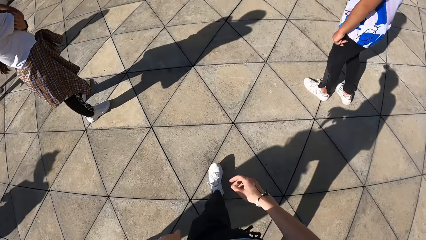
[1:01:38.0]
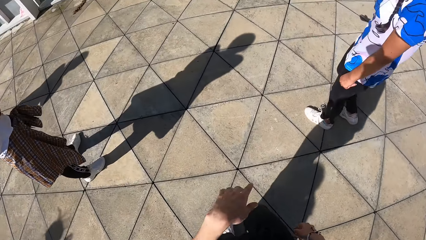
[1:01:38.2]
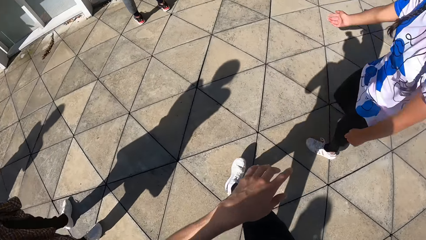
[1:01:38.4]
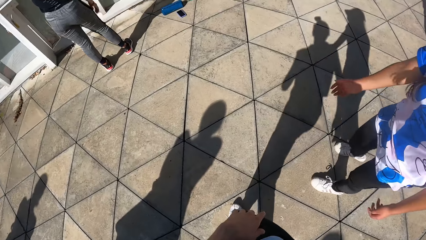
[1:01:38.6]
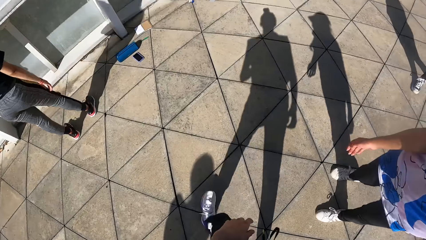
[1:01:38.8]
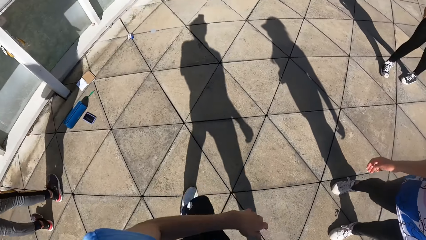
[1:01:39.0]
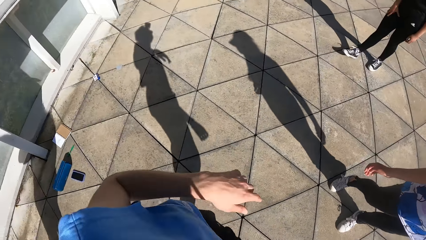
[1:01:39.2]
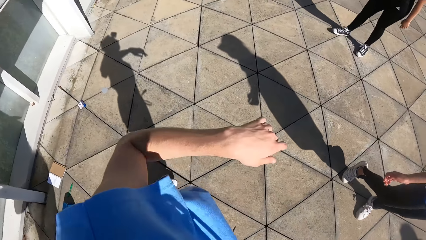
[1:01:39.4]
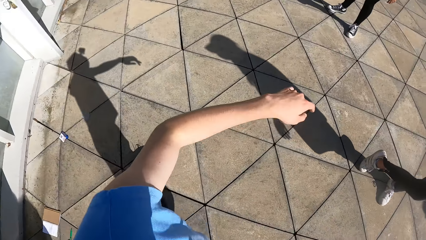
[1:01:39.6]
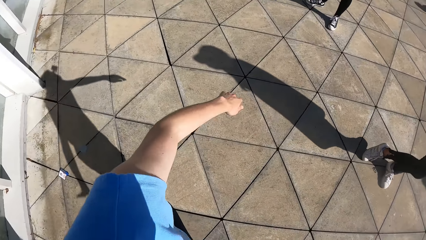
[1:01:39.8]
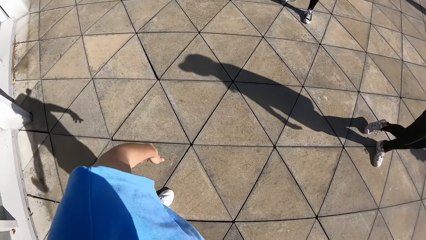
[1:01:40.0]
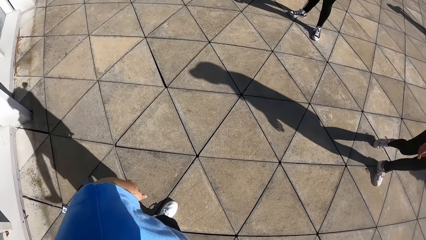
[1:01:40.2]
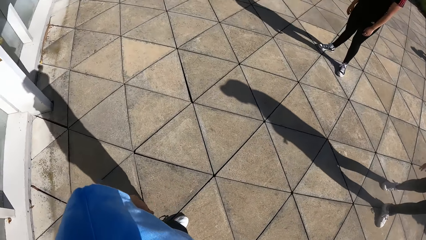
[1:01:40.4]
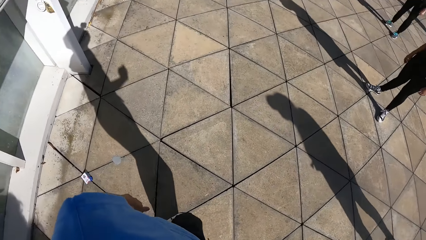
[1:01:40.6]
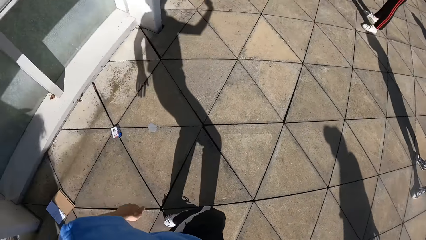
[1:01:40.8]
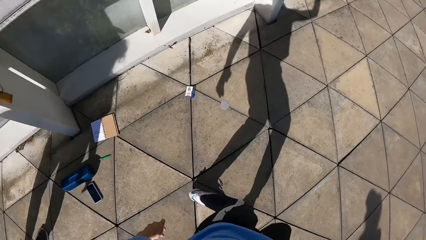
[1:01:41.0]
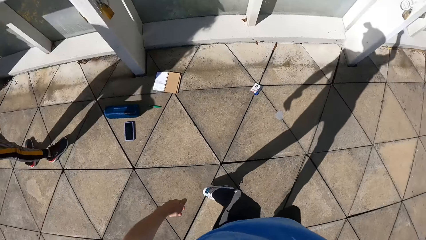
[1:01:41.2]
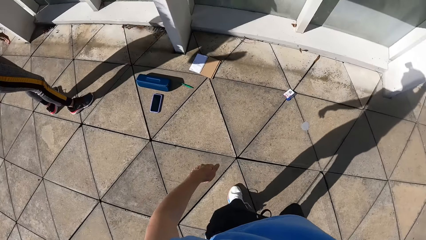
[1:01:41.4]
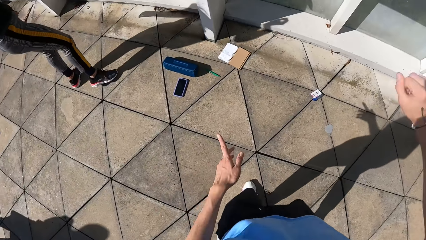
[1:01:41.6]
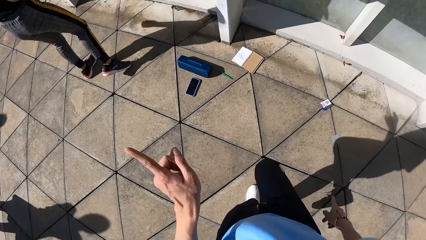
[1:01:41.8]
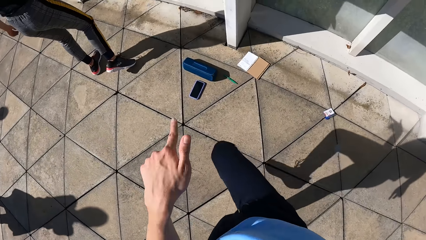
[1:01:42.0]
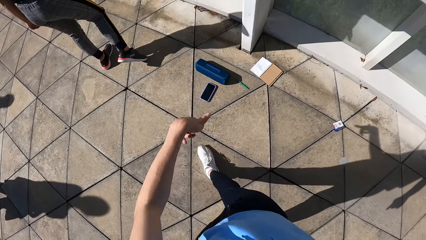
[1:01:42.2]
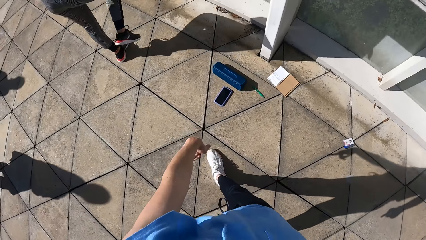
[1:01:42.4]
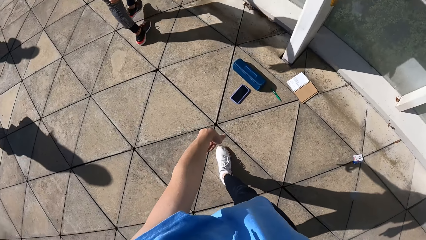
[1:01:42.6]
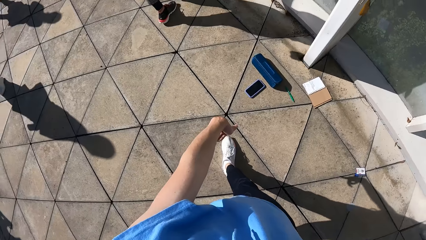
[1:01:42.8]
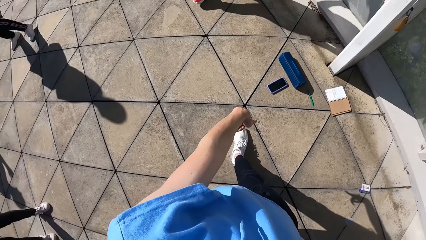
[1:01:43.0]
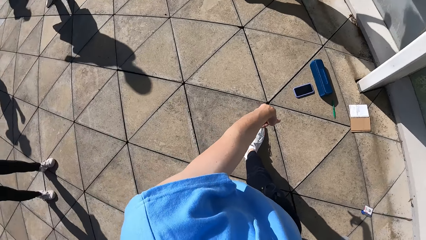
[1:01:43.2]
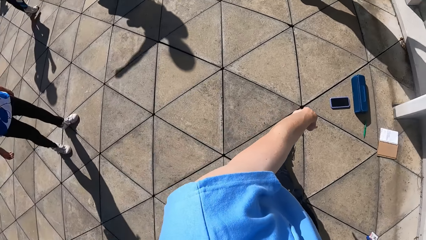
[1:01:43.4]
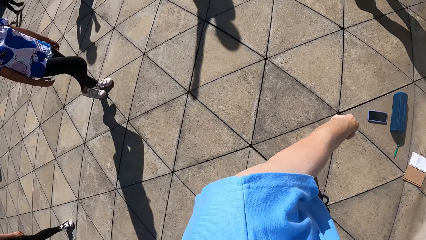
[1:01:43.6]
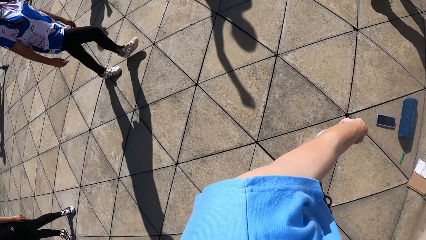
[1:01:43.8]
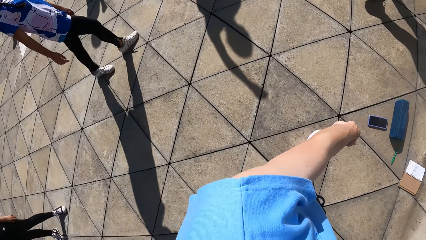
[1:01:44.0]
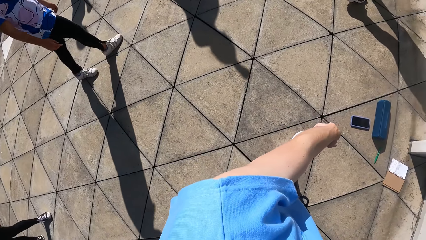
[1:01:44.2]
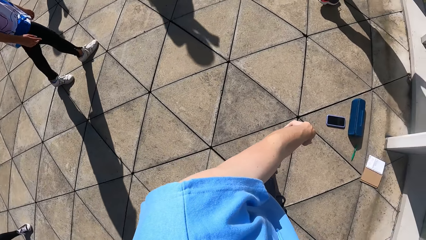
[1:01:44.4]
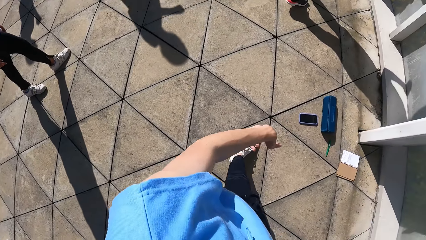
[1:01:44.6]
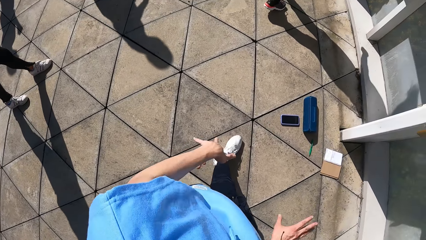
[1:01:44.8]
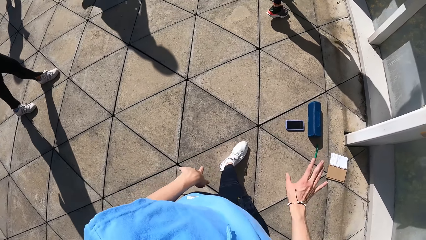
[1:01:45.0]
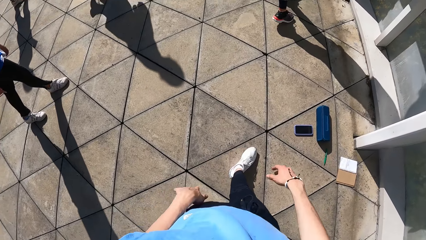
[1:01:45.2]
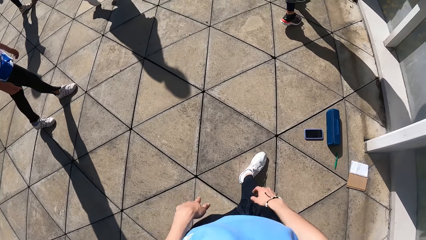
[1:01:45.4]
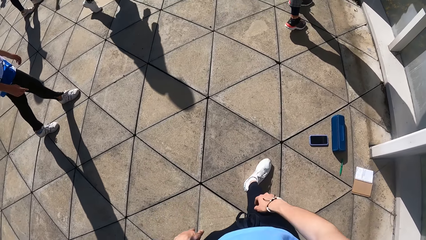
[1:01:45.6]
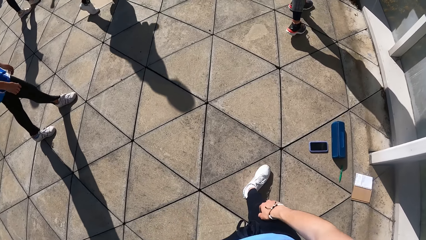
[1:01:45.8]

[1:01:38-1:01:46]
The camera wearer dances with the group of people. They demonstrate dance lessons.

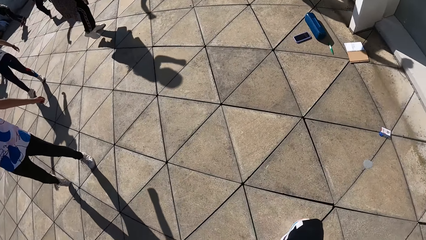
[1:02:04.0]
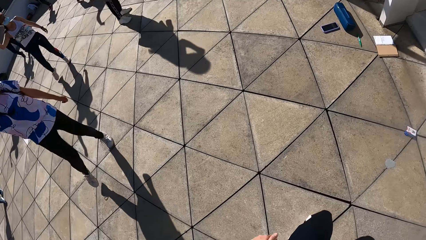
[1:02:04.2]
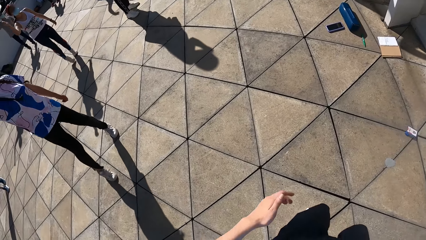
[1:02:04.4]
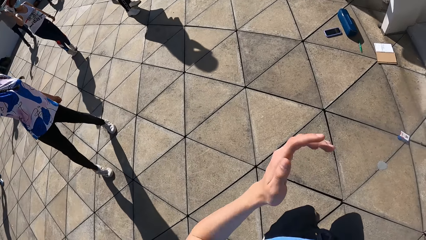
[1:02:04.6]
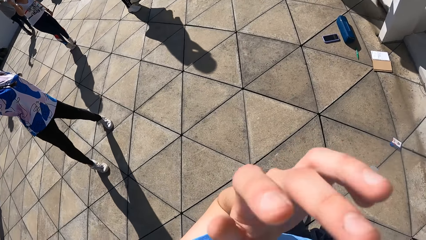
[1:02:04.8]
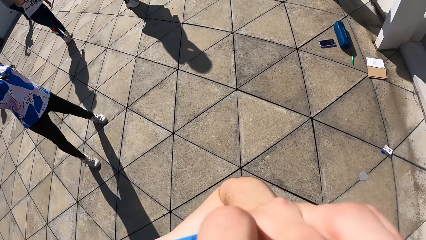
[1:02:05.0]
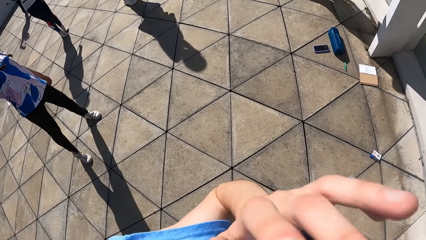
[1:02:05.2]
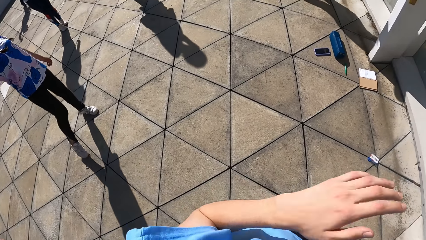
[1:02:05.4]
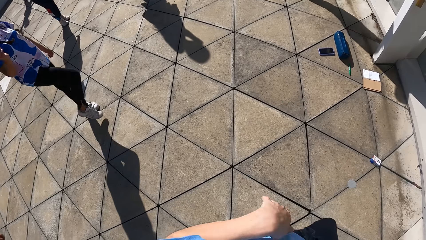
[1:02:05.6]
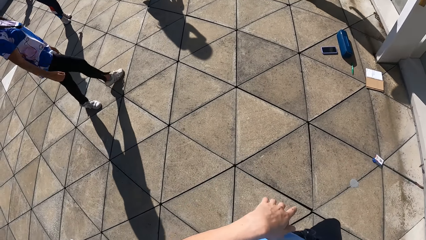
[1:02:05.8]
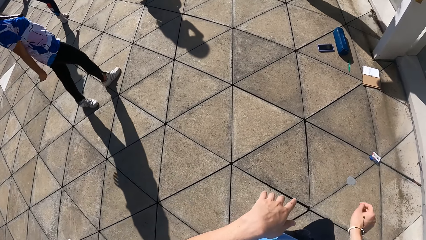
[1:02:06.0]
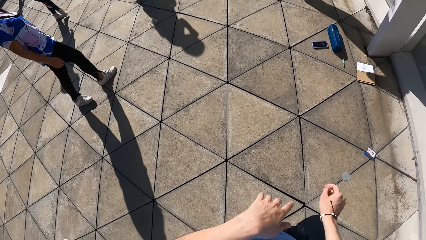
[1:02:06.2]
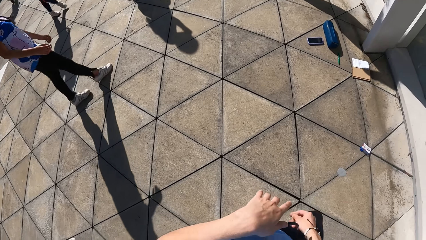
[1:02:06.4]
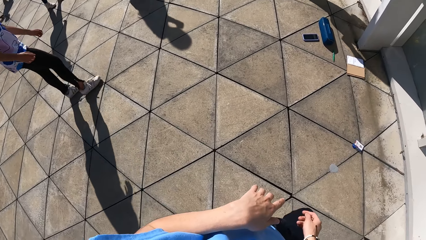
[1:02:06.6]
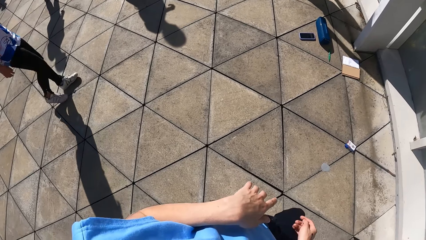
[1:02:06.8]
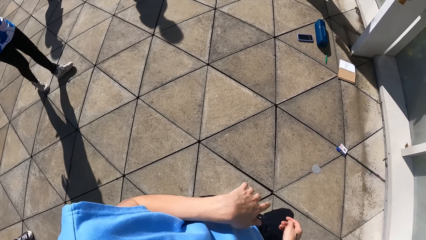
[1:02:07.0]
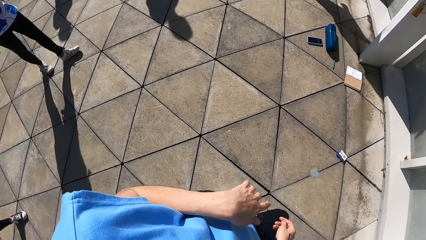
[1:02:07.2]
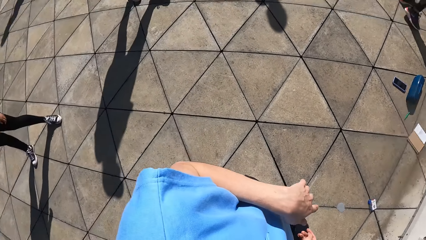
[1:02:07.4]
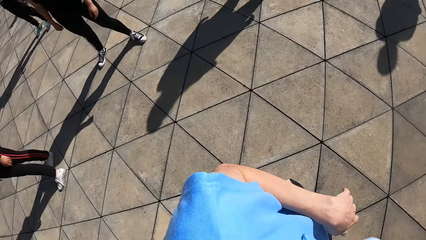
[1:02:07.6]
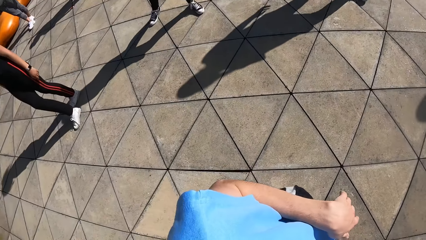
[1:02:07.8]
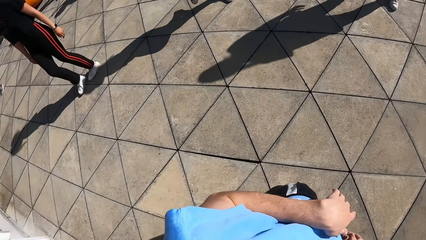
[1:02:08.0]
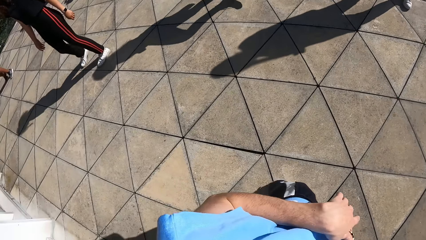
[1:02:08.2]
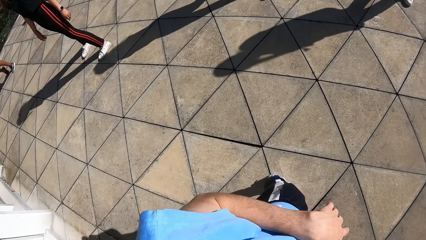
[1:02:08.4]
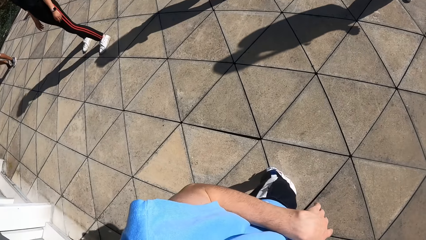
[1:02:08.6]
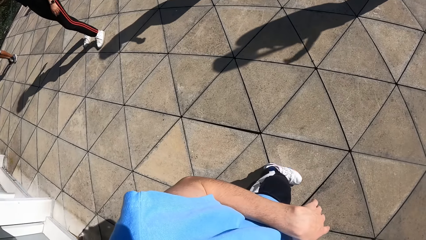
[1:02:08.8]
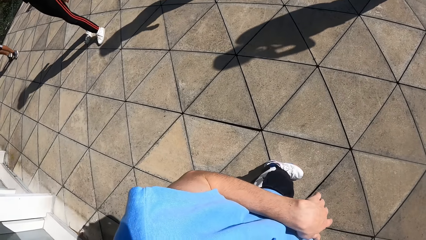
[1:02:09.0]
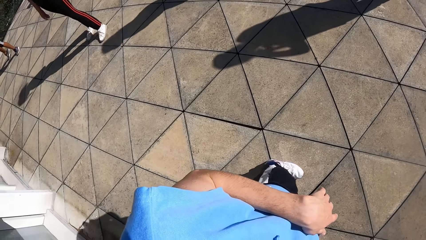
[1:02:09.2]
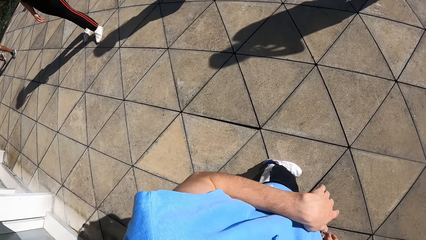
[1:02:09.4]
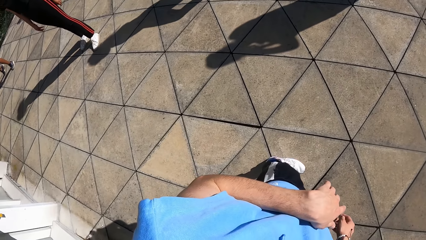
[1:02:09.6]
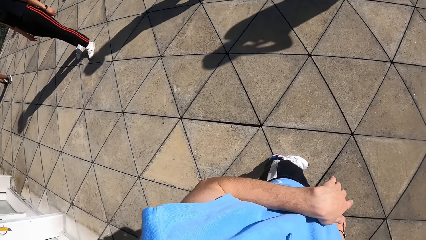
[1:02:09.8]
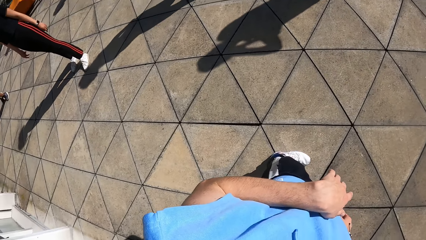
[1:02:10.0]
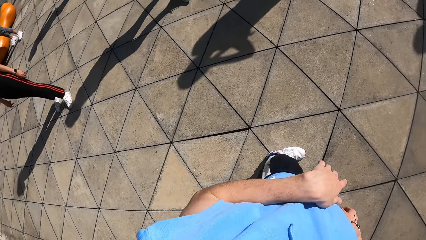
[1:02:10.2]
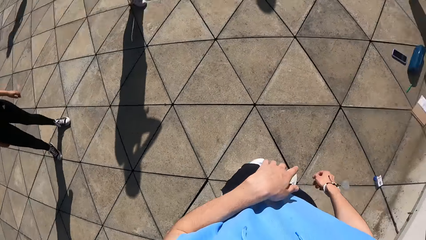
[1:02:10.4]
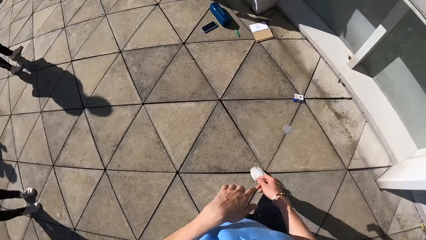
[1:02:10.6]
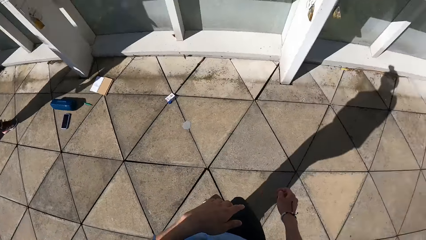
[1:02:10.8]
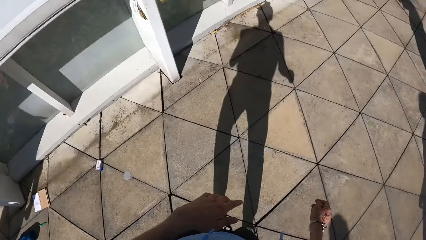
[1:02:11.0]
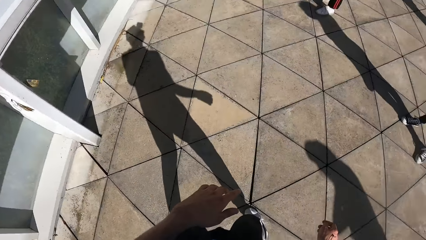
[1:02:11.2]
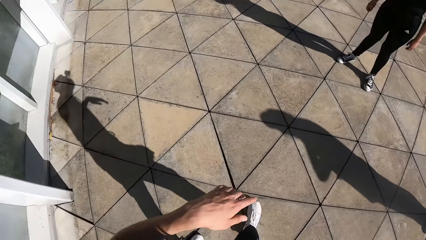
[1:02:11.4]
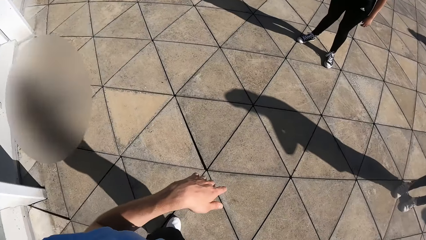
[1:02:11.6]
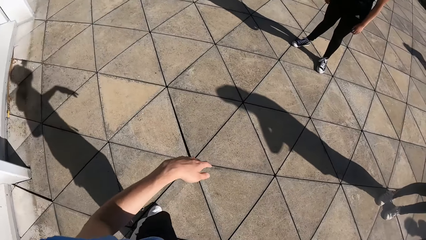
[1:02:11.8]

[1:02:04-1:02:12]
The camera wearer looks around.
